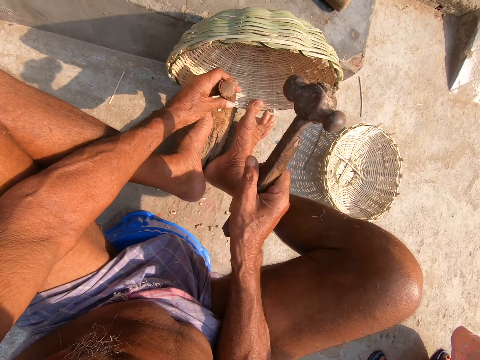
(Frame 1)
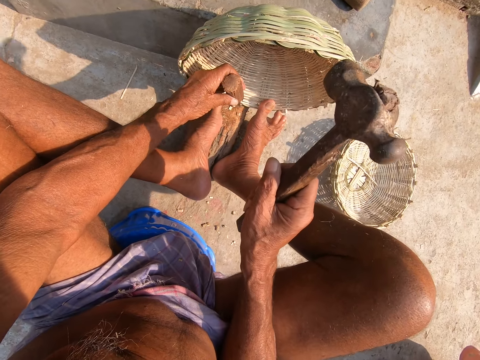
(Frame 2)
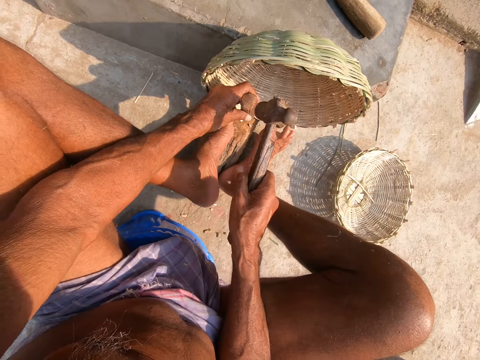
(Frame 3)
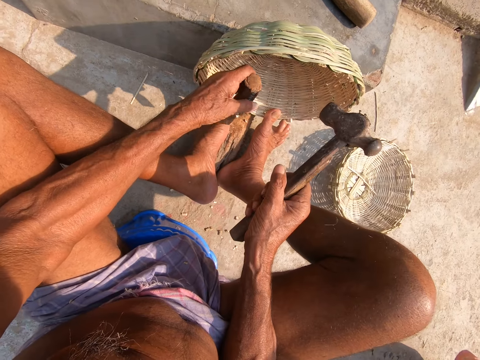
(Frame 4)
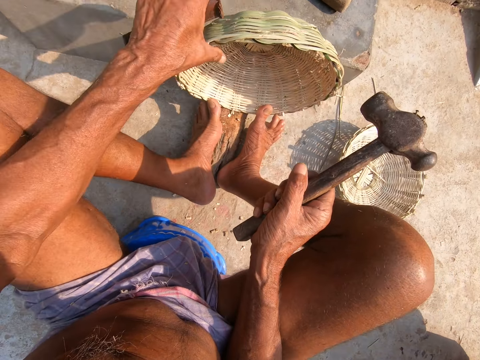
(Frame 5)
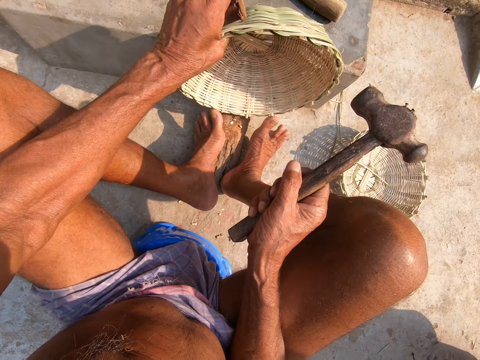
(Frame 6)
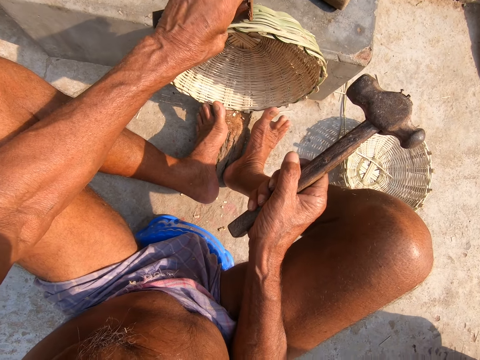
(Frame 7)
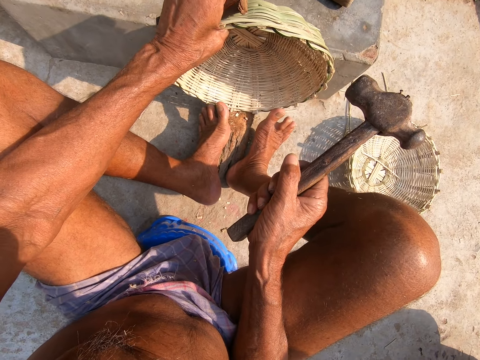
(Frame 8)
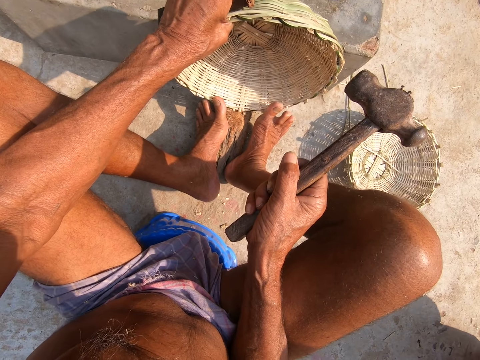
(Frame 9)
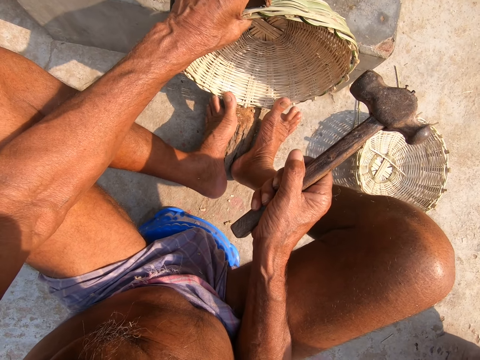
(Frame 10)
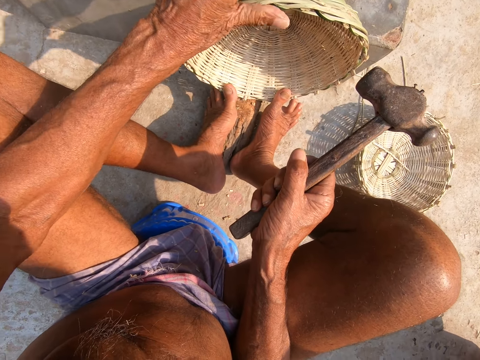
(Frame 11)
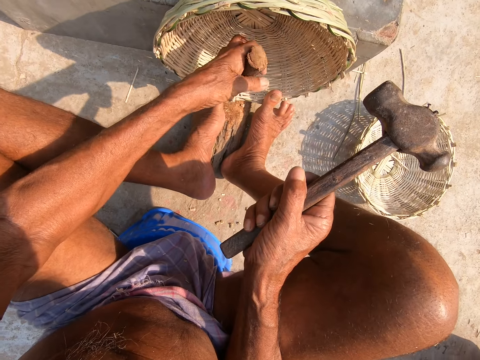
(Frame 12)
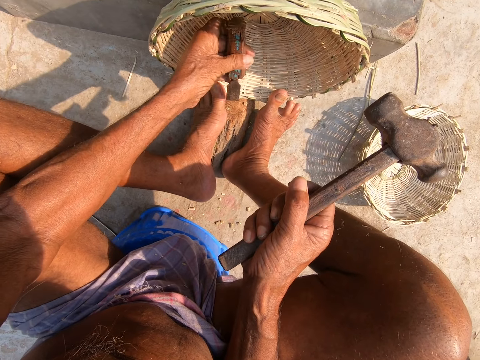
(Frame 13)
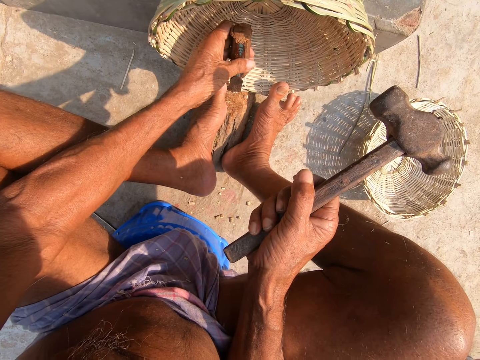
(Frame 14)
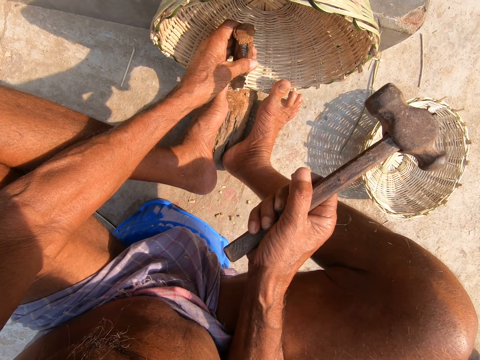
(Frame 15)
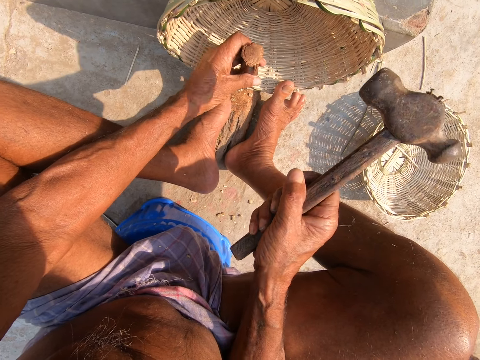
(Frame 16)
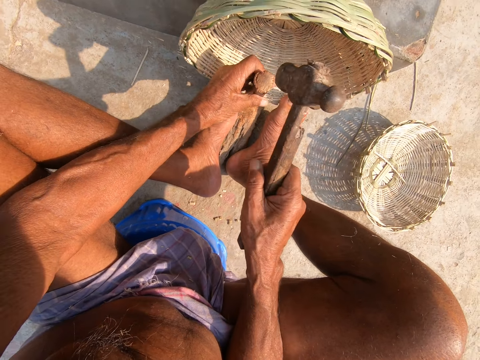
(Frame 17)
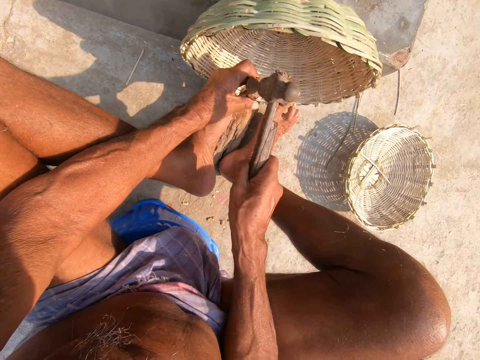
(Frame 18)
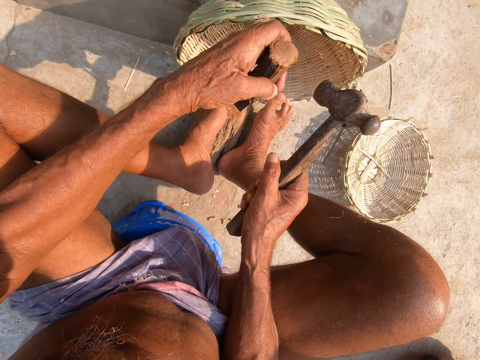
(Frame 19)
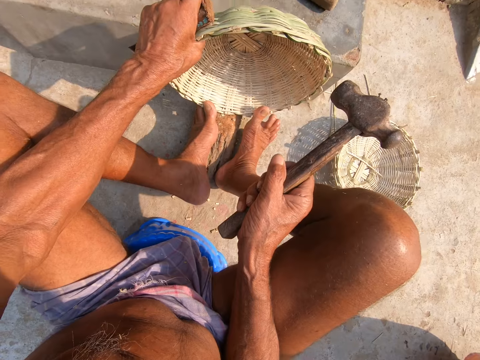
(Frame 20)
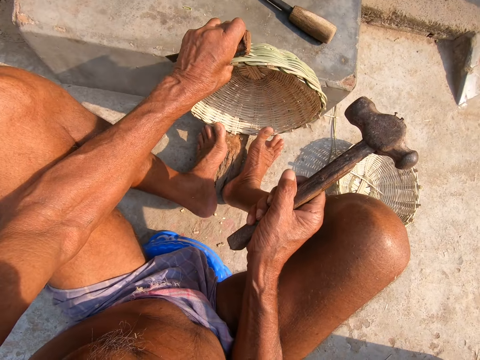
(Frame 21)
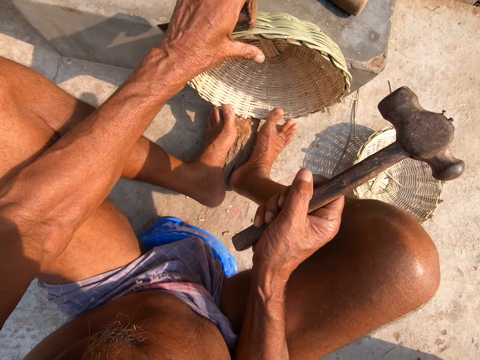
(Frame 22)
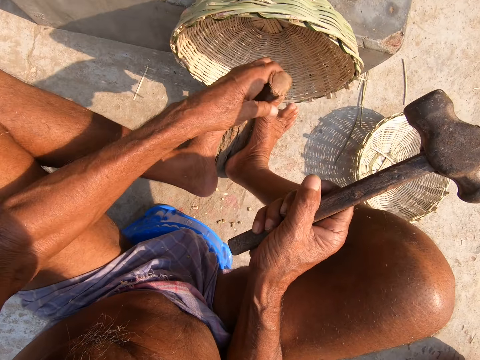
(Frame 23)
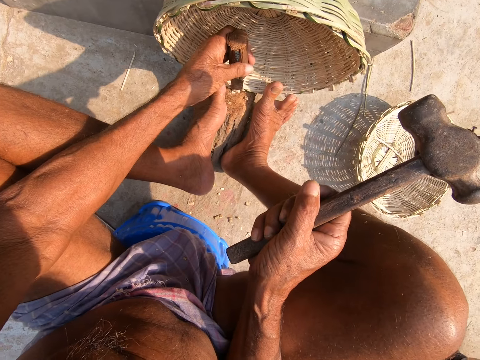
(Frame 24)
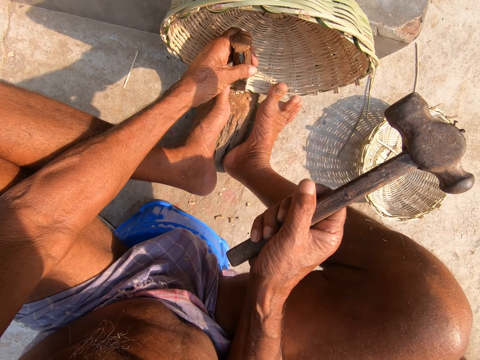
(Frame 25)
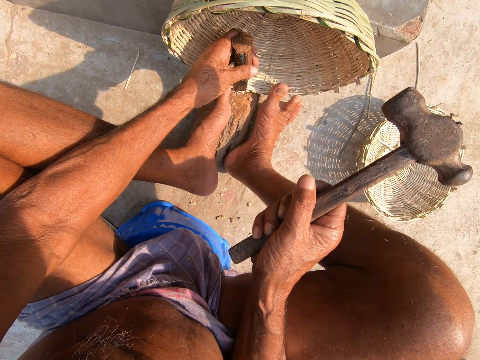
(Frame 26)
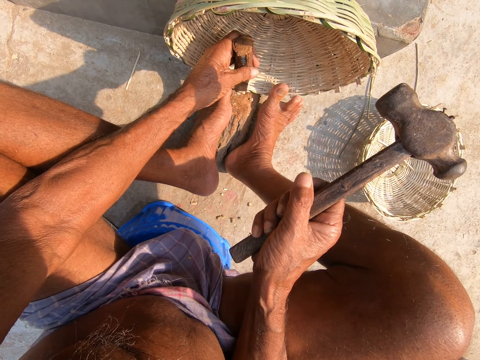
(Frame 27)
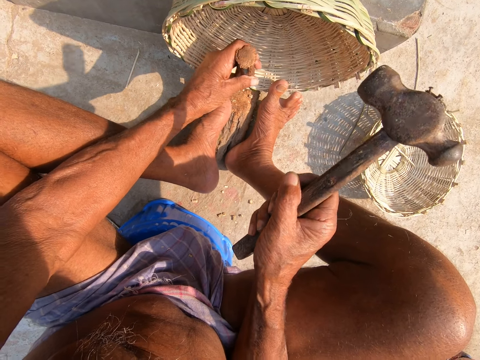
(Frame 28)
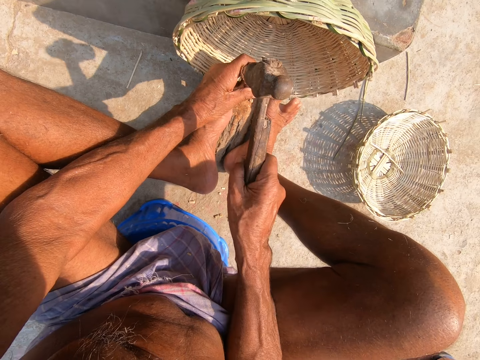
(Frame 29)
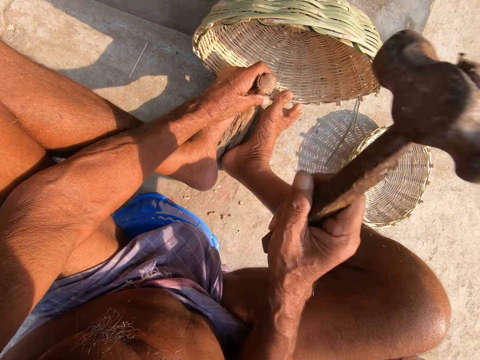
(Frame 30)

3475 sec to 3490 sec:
The camera wearer moves the basket on the log of wood with his left hand. He places the chisel in his left hand on the edge of the basket. He hits the chisel on the basket with the hammer in his right hand. He moves the basket on the log of wood with his left hand. He places the chisel in his left hand on the edge of the basket. He hits the chisel on the basket with the hammer in his right hand.

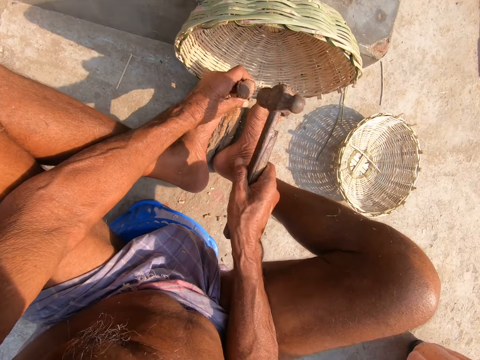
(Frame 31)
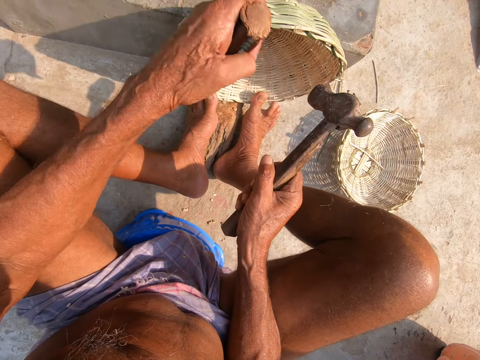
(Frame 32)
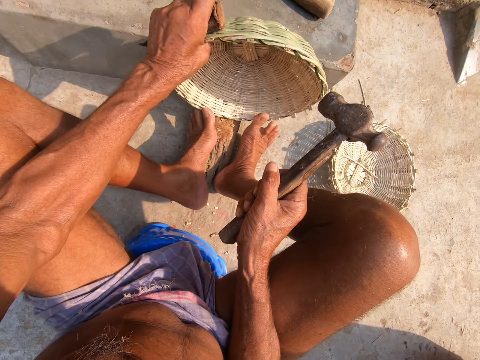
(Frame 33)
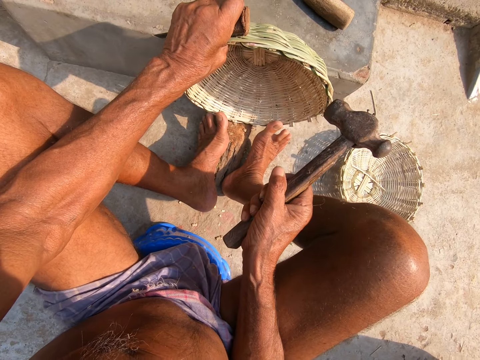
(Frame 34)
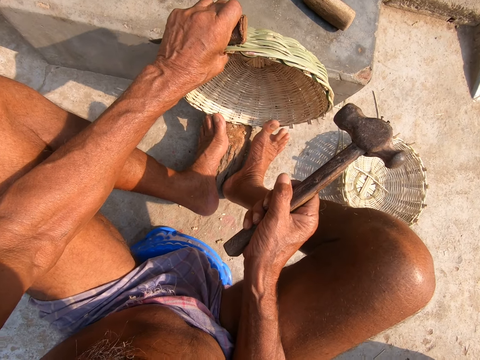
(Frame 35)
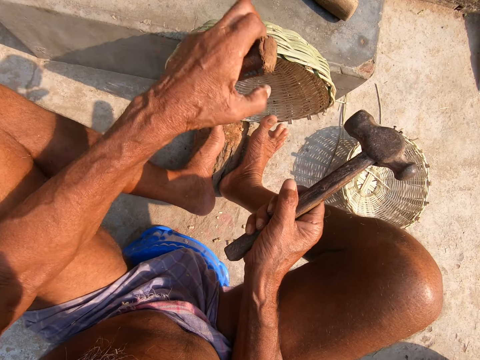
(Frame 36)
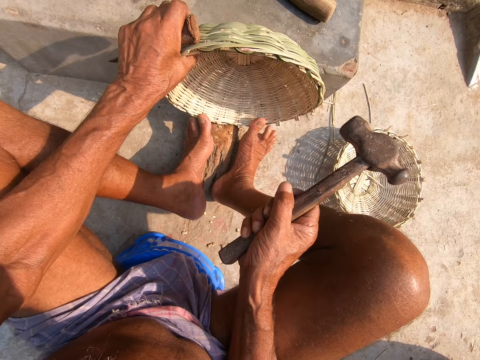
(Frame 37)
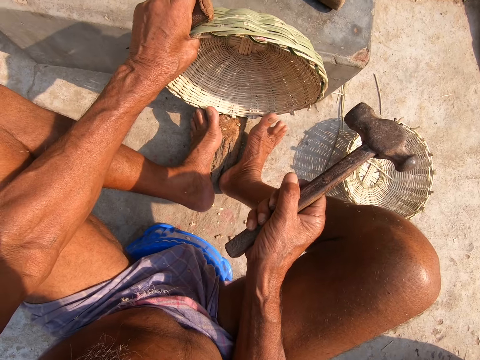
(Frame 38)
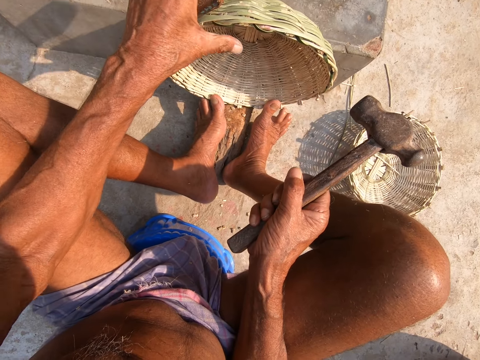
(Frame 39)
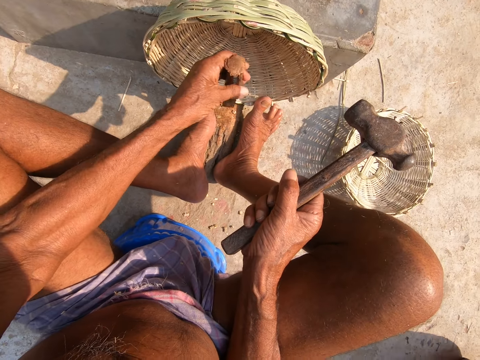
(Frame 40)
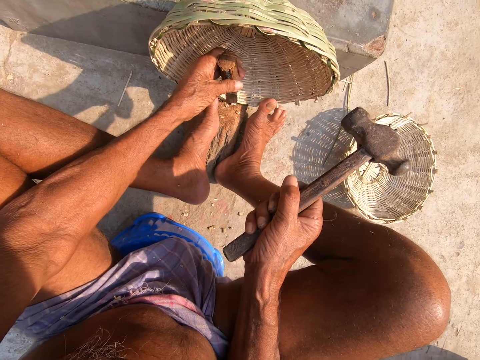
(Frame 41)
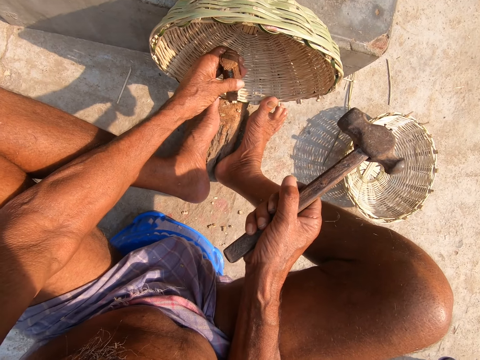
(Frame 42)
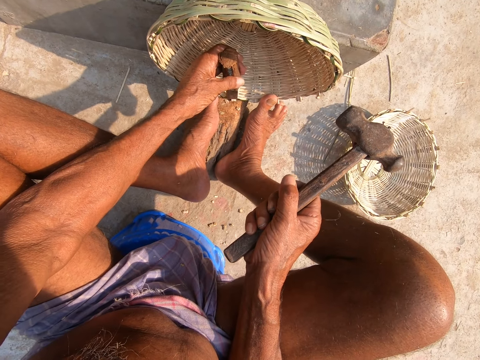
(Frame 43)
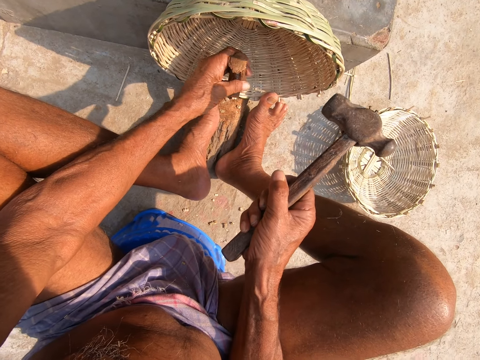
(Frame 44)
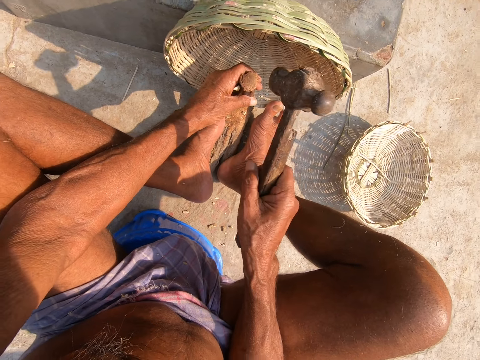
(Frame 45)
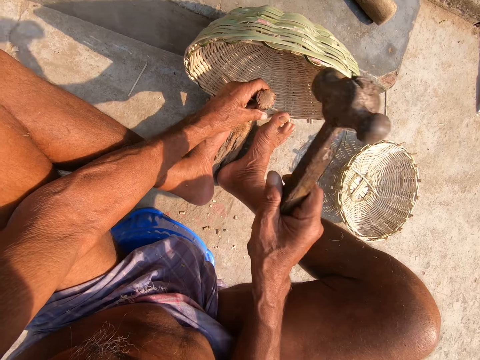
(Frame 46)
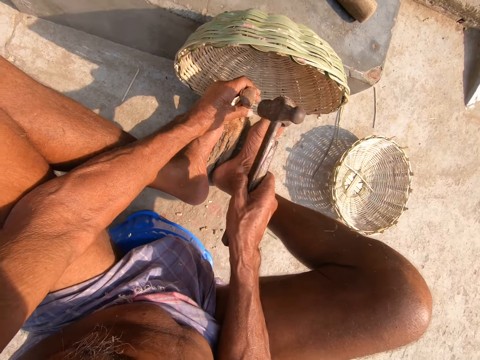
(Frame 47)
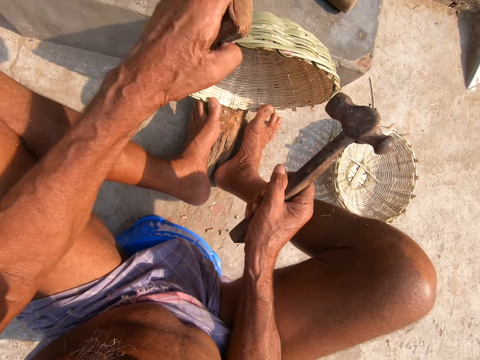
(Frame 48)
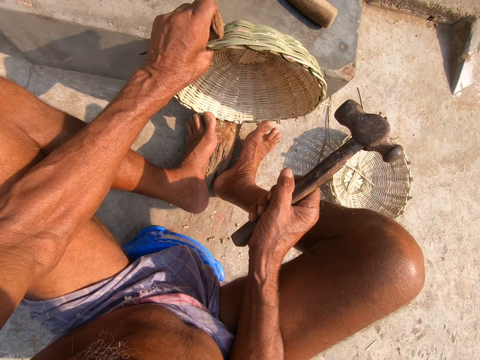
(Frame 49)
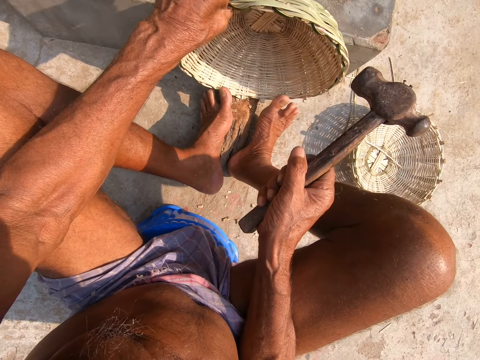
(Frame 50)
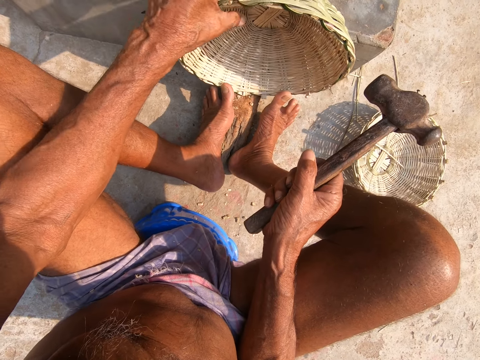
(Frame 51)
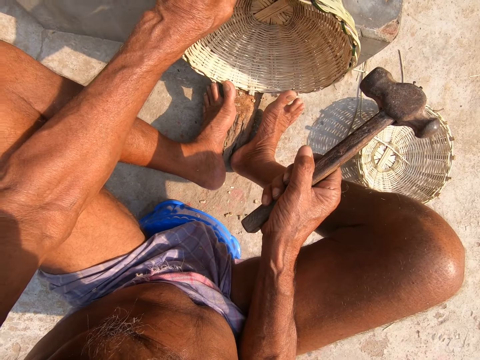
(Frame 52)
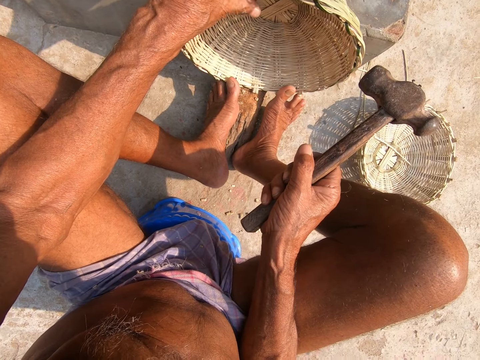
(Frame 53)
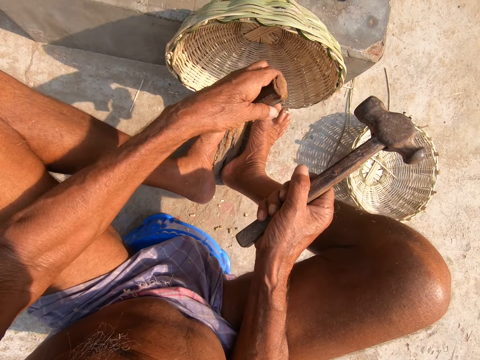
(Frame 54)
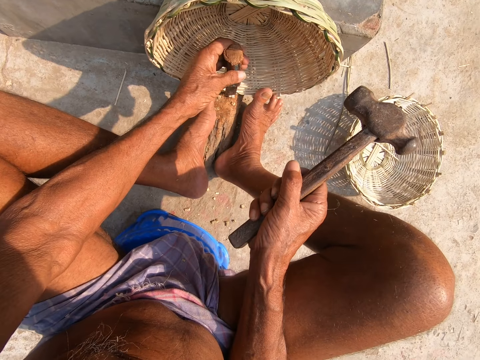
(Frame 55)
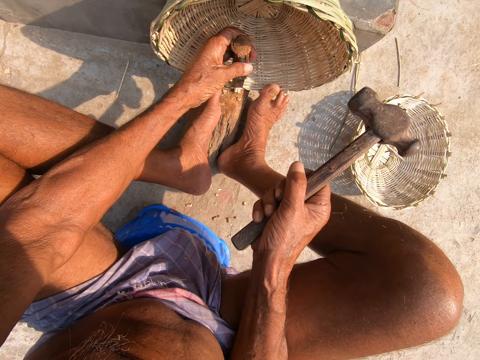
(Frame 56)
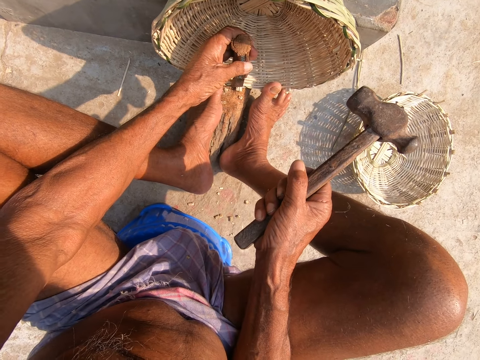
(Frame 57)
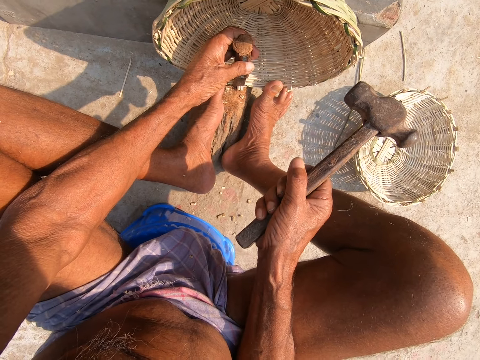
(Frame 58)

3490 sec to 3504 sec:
The camera wearer moves the basket on the log of wood with his left hand. He places the chisel in his left hand on the edge of the basket. He hits the chisel on the basket with the hammer in his right hand. He moves the basket on the log of wood with his left hand. He places the chisel in his left hand on the edge of the basket.
